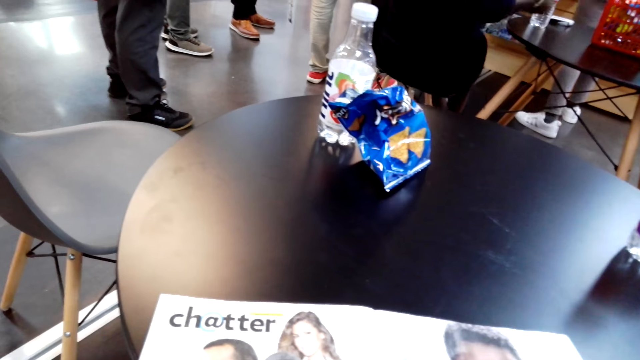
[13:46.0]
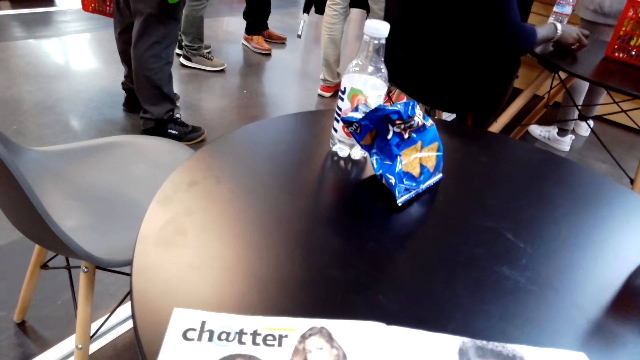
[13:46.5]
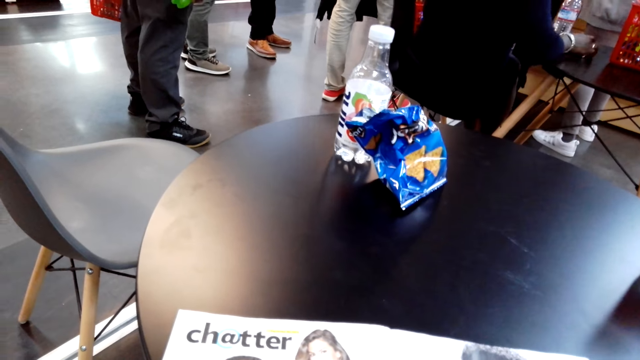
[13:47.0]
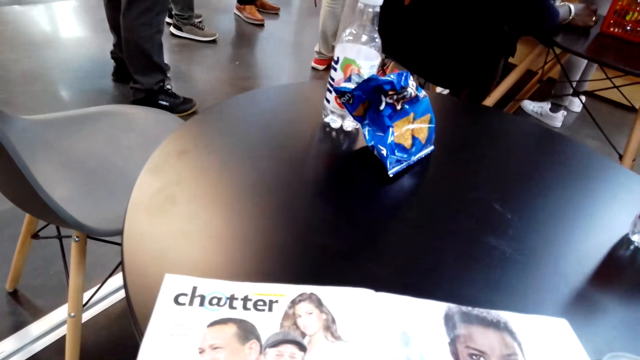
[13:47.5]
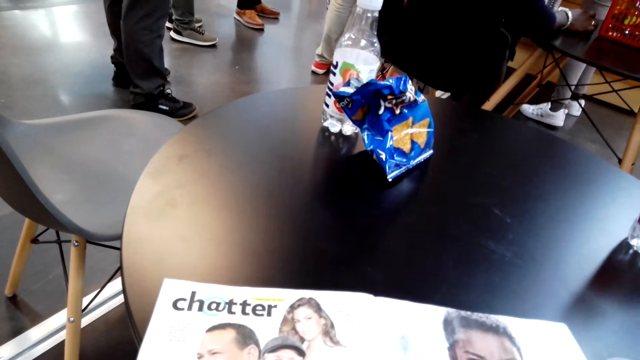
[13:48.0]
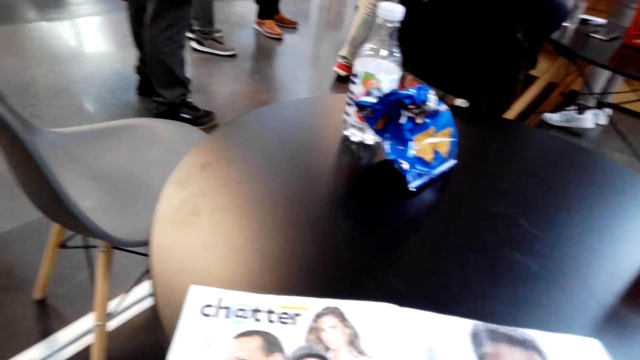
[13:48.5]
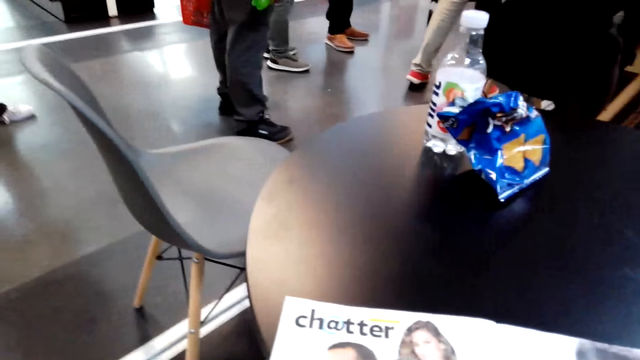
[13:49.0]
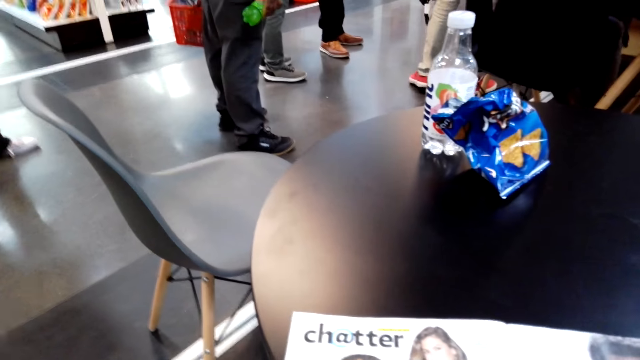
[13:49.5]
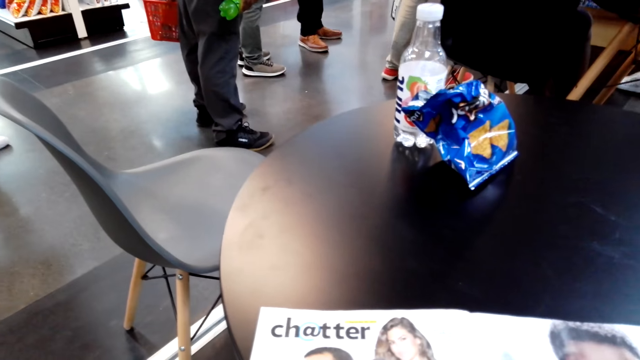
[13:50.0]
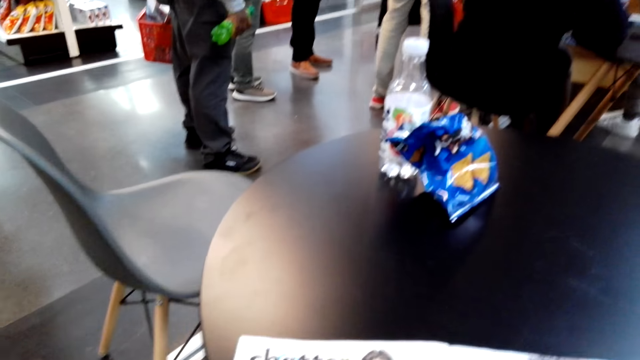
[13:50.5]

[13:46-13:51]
The camera wearer reads a booklet.

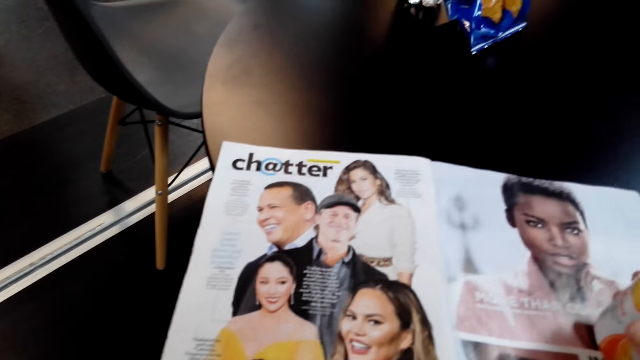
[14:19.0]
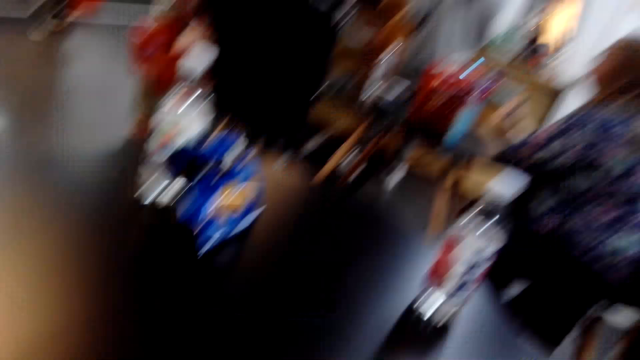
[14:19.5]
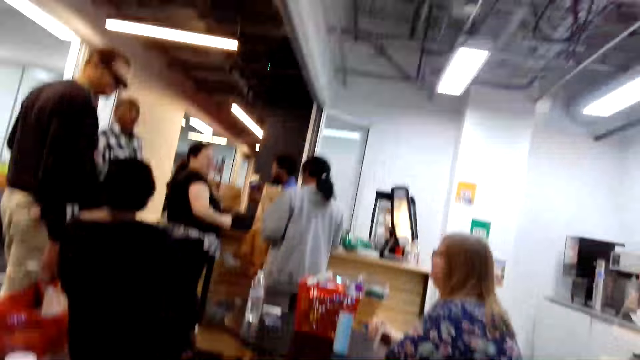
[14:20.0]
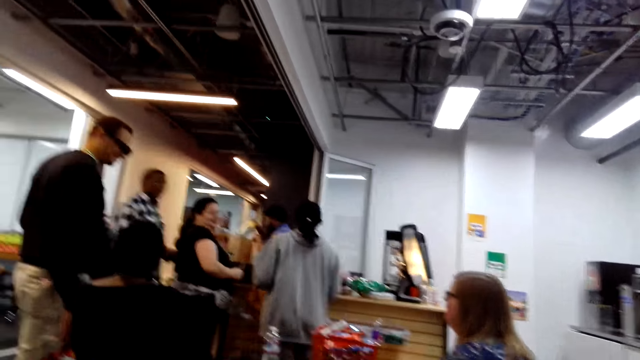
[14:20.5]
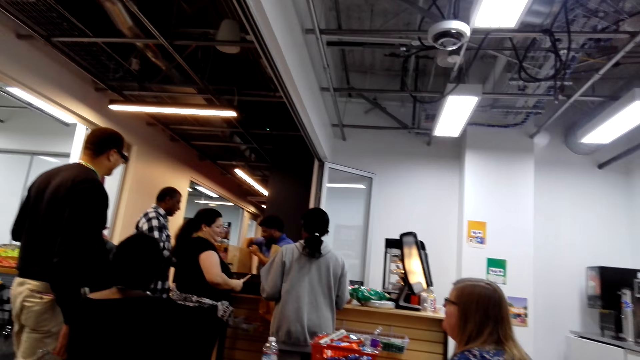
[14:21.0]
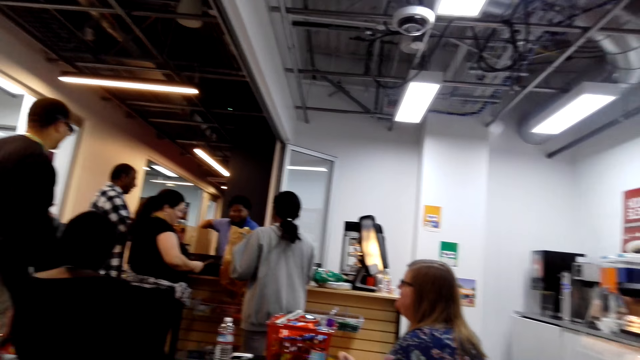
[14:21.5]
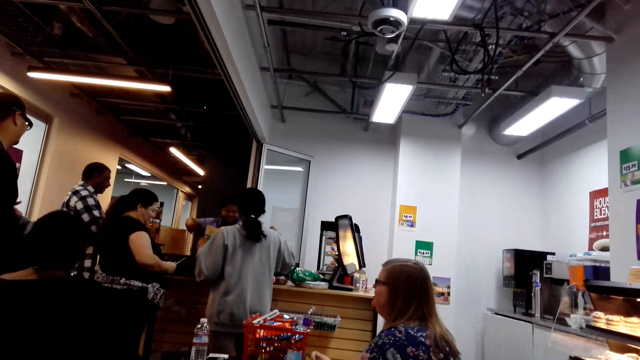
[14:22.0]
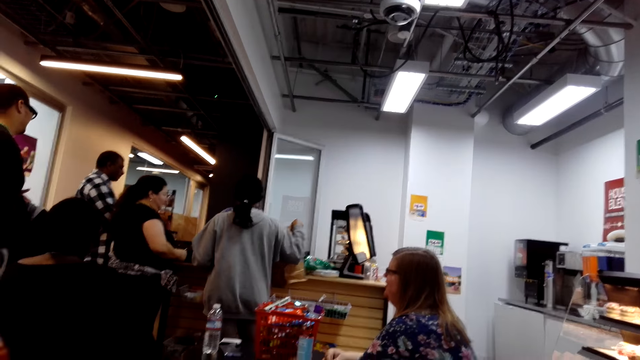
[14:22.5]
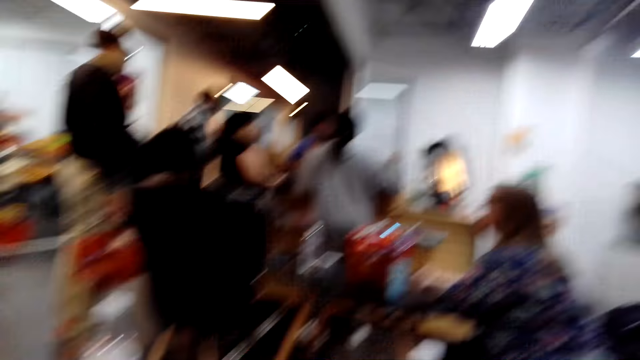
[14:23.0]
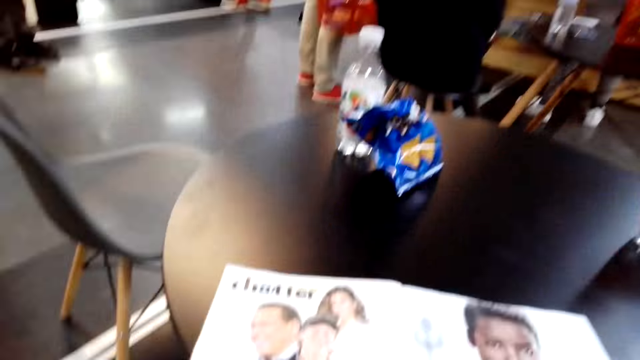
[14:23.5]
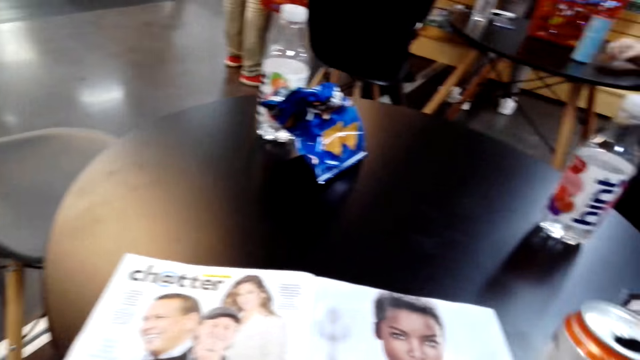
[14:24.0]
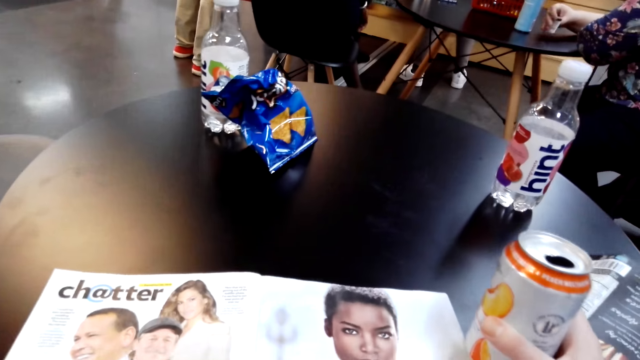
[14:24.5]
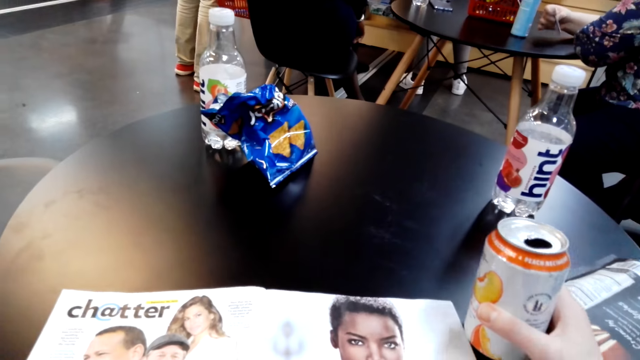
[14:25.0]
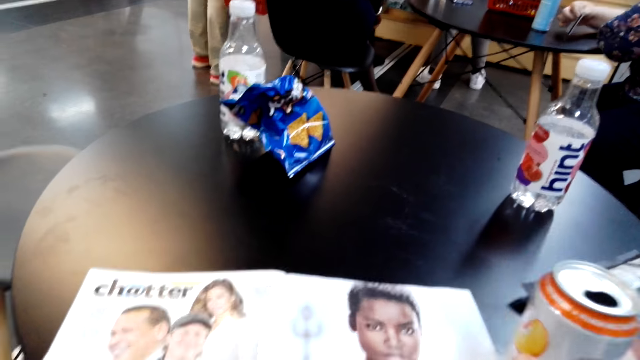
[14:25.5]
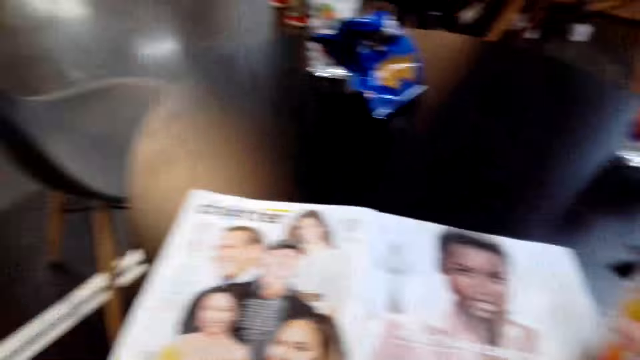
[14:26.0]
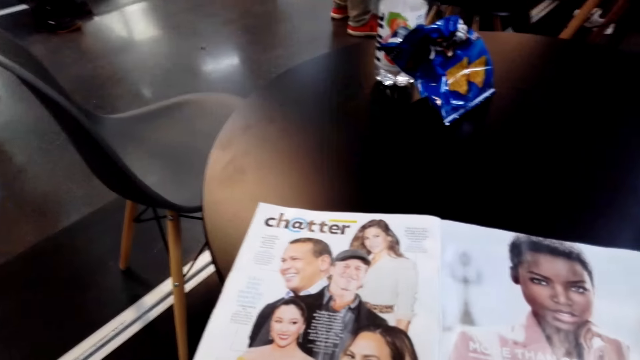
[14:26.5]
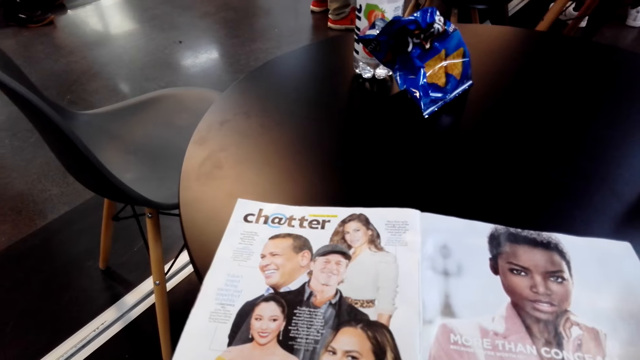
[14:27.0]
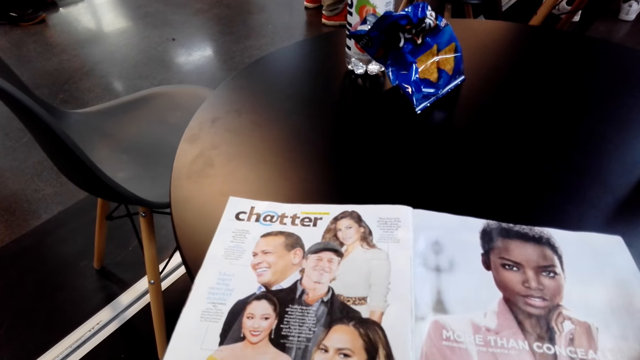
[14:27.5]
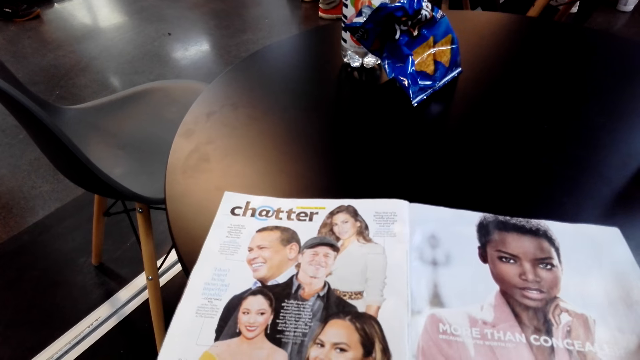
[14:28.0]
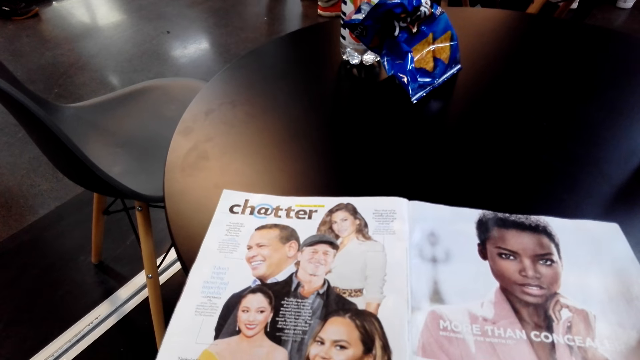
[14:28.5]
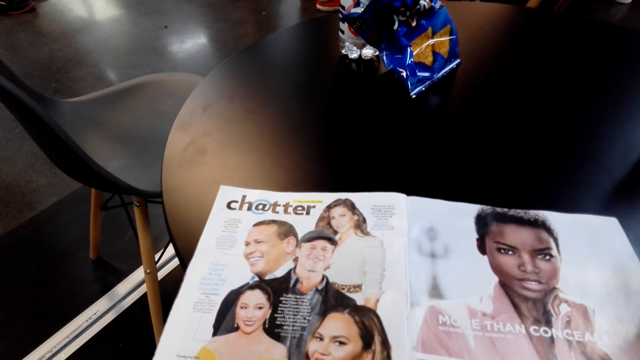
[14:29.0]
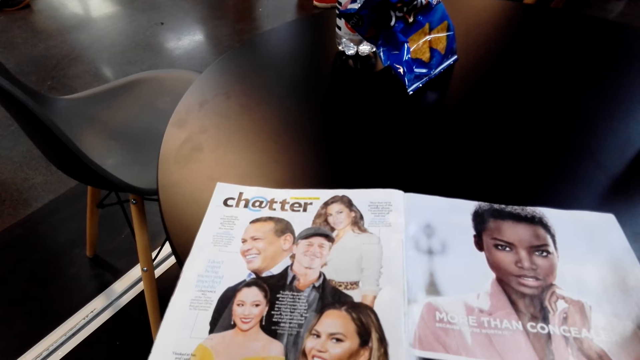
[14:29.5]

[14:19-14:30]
A person places a can in the paper bag. The camera wearer reads a booklet. They move the can. They hold a bottle.

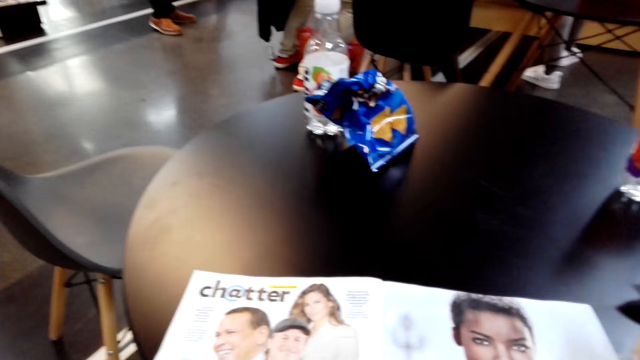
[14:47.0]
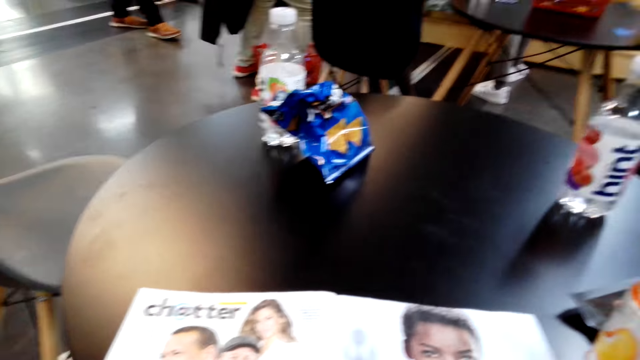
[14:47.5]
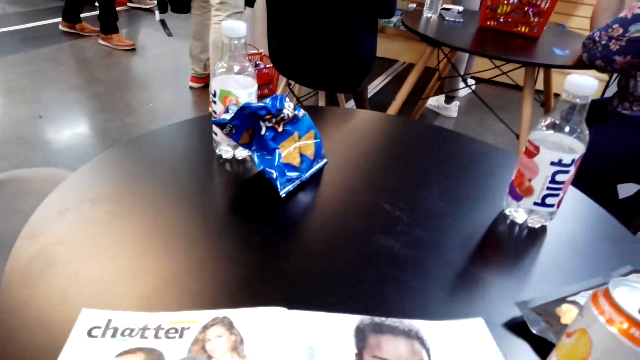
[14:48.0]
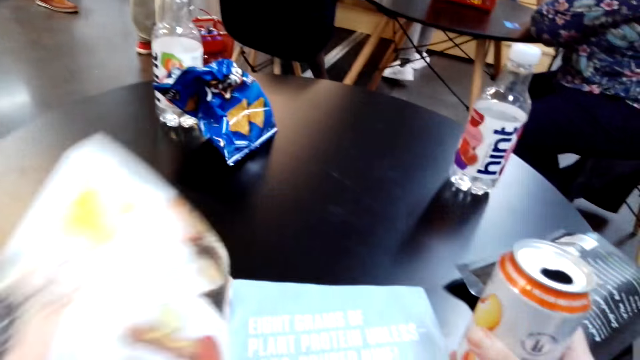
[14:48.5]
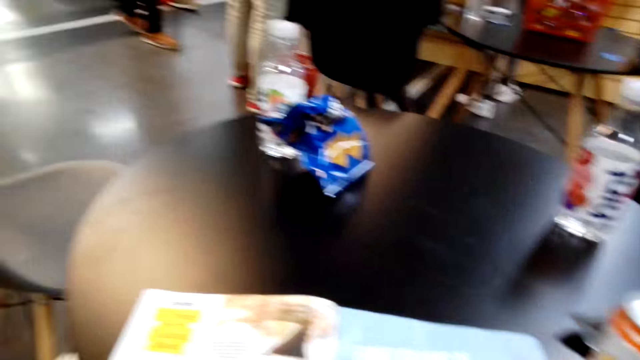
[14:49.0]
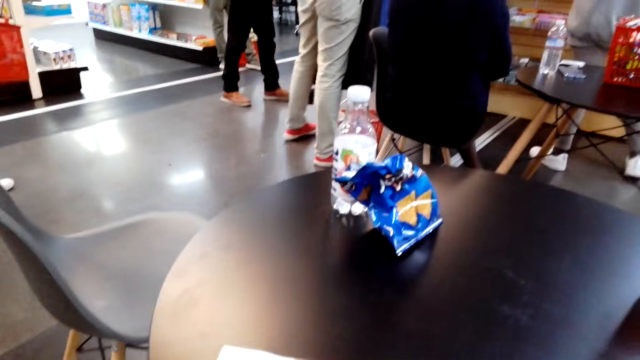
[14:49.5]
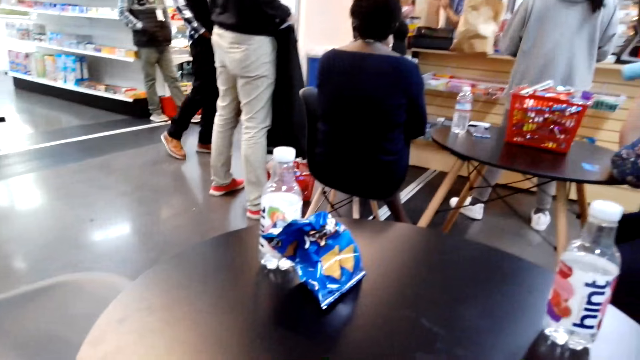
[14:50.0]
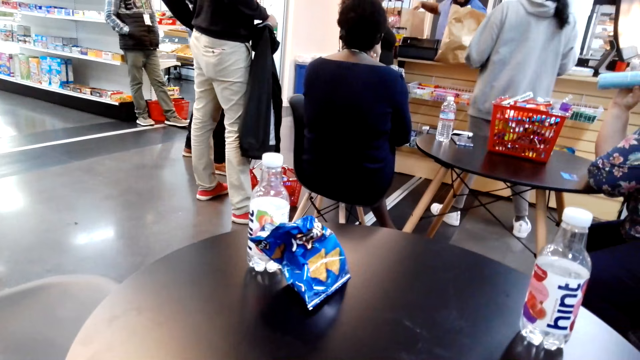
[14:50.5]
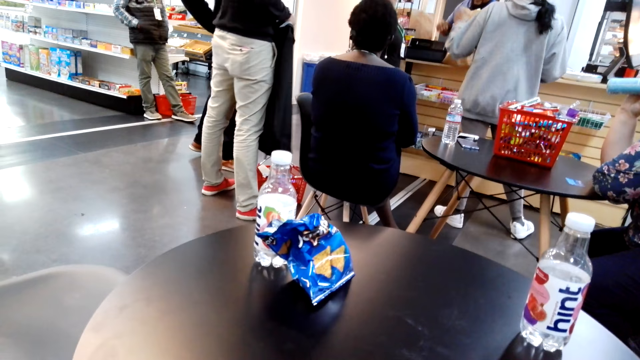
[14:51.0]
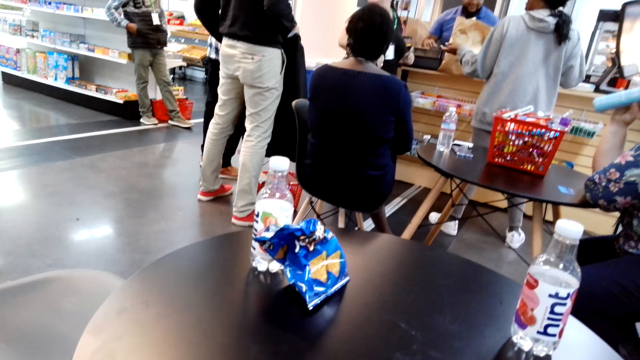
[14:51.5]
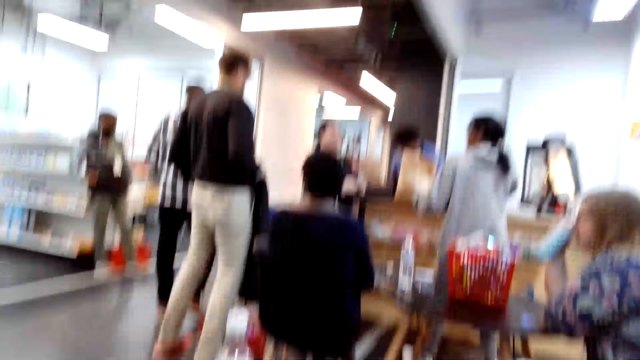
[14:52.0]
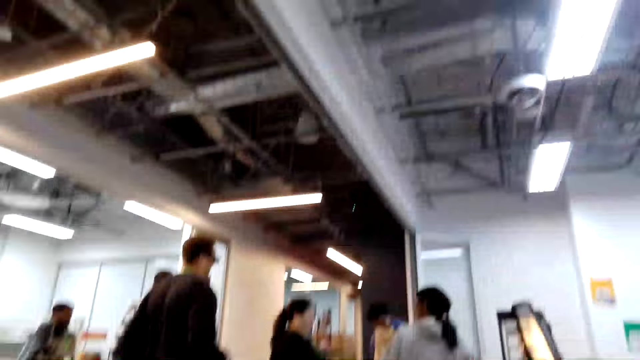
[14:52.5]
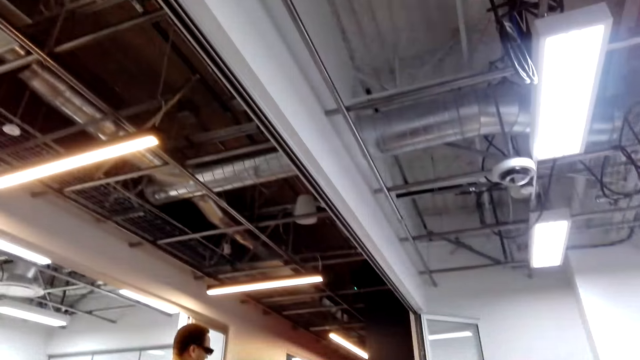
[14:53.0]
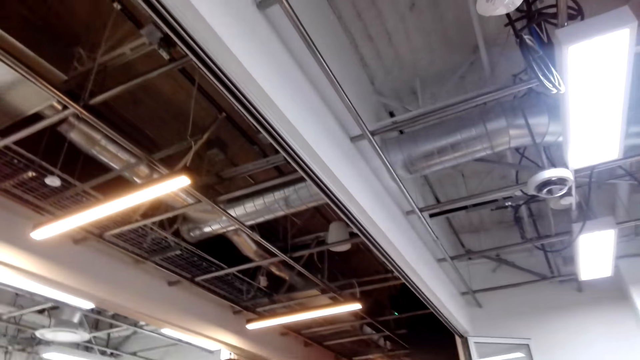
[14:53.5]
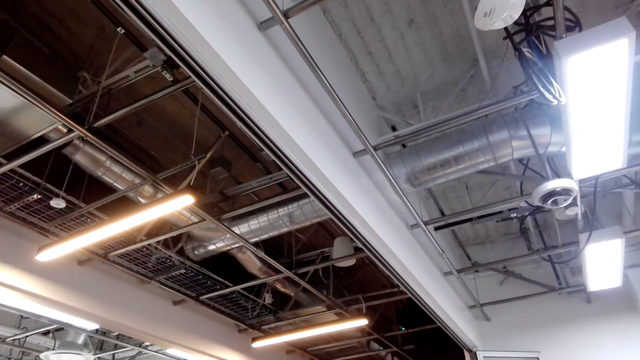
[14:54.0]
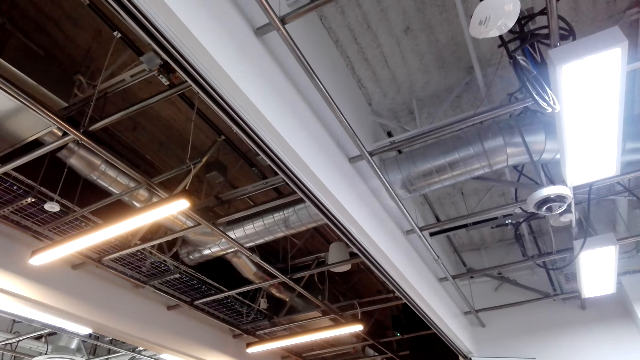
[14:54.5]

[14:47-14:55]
The camera wearer opens a book. They flip a page. They stare at the restaurant.
